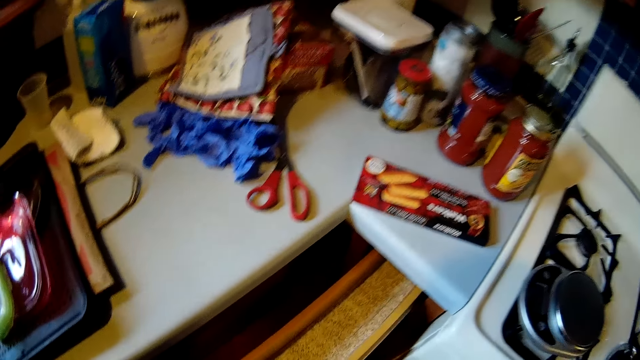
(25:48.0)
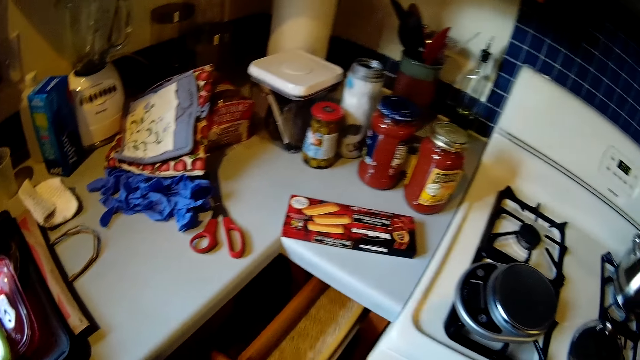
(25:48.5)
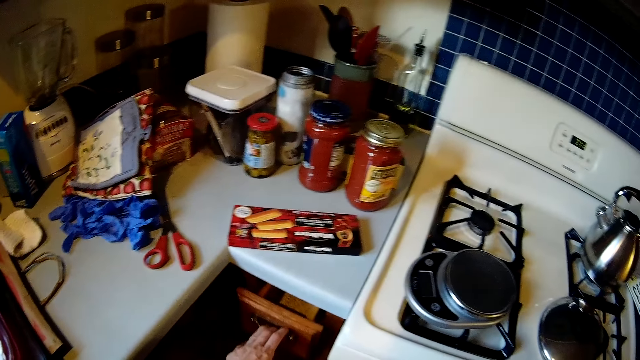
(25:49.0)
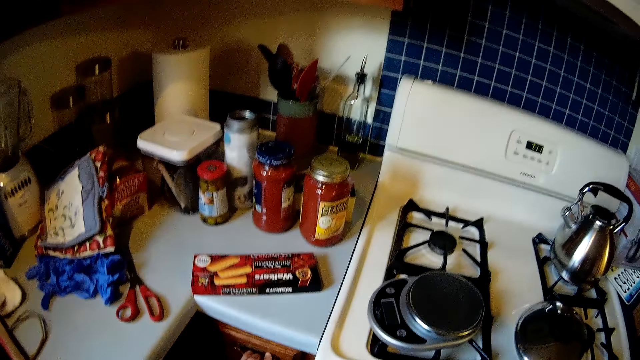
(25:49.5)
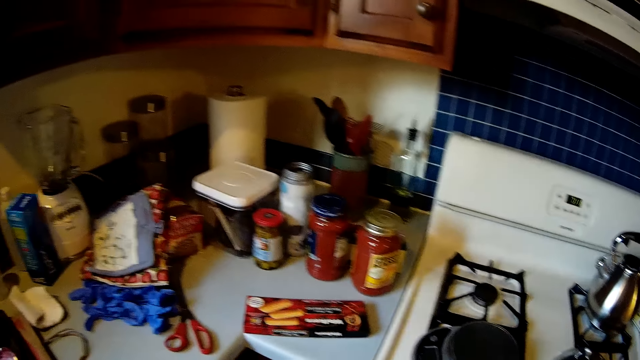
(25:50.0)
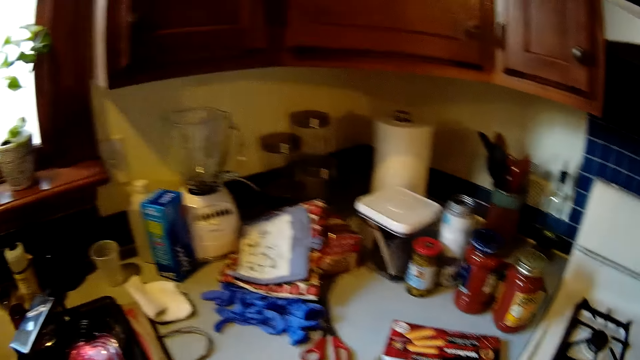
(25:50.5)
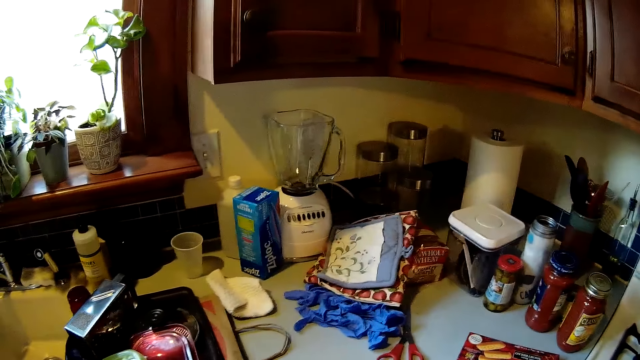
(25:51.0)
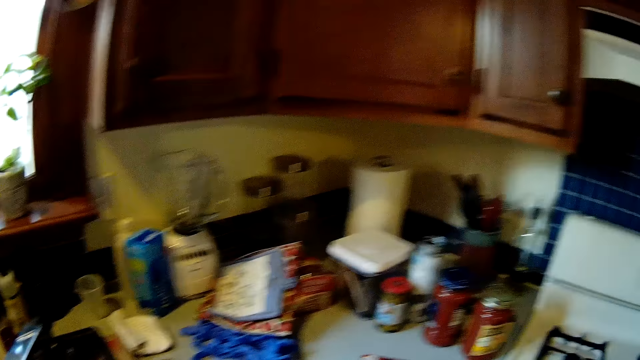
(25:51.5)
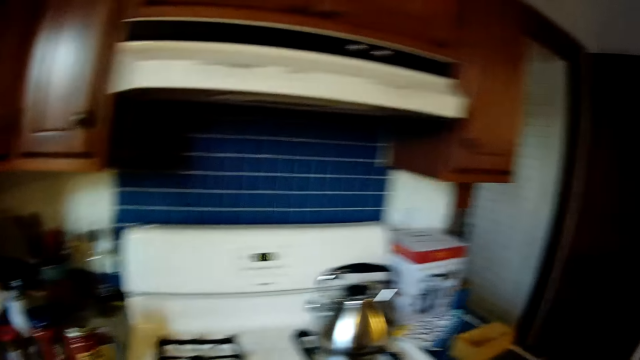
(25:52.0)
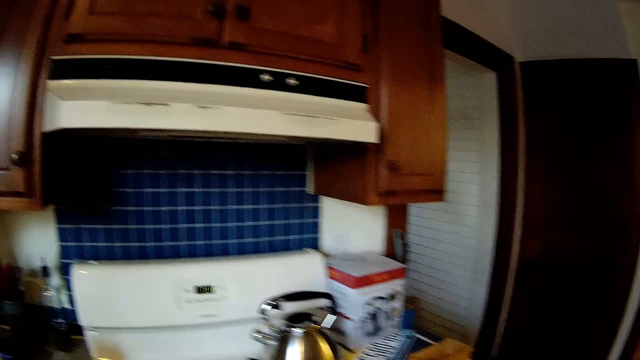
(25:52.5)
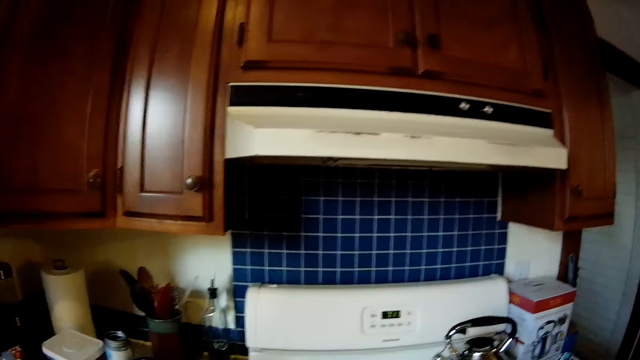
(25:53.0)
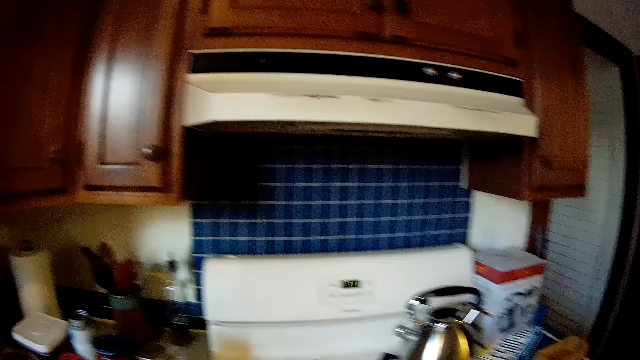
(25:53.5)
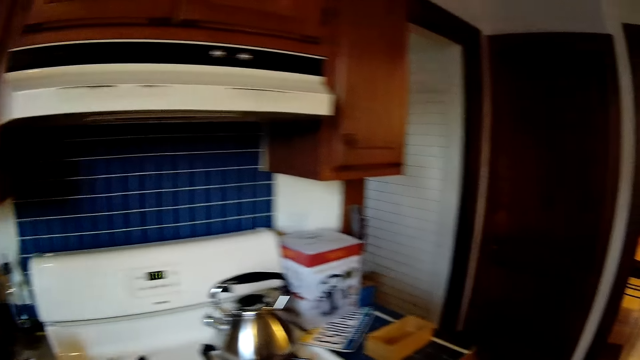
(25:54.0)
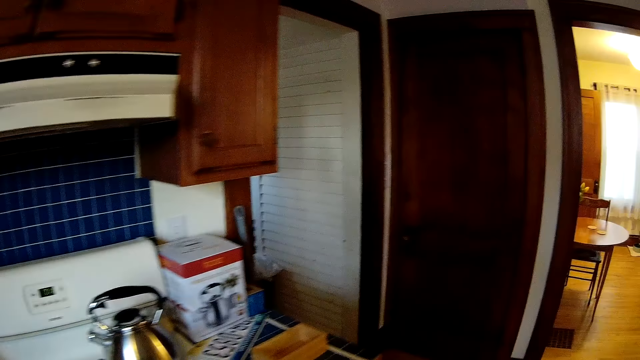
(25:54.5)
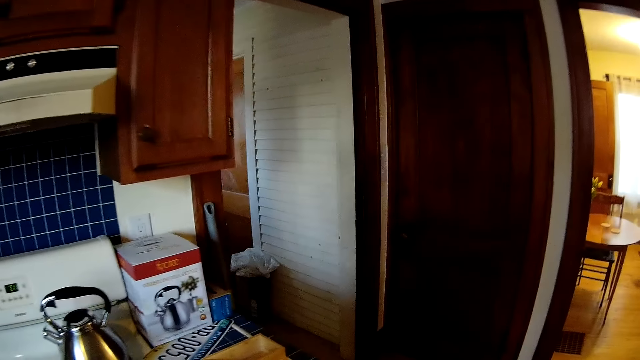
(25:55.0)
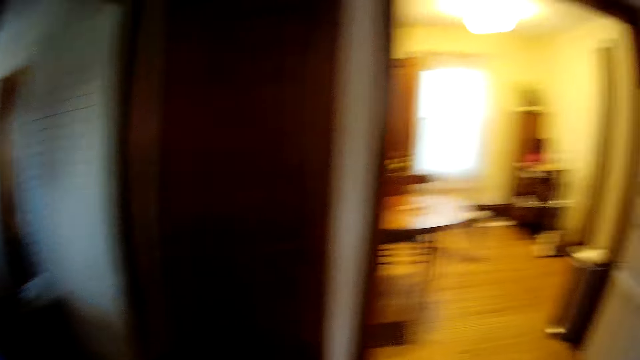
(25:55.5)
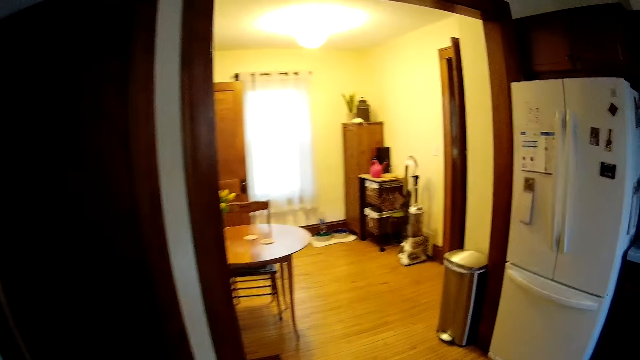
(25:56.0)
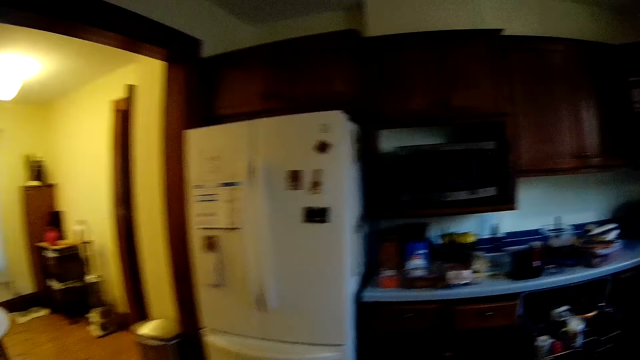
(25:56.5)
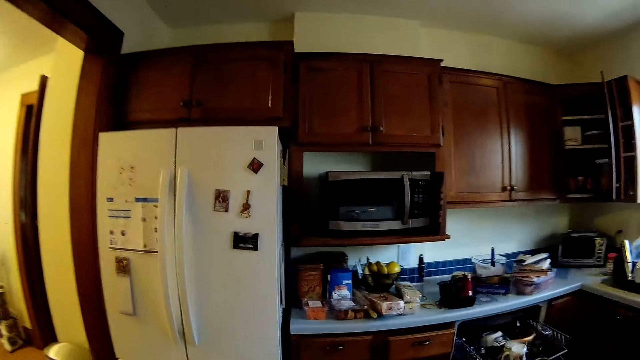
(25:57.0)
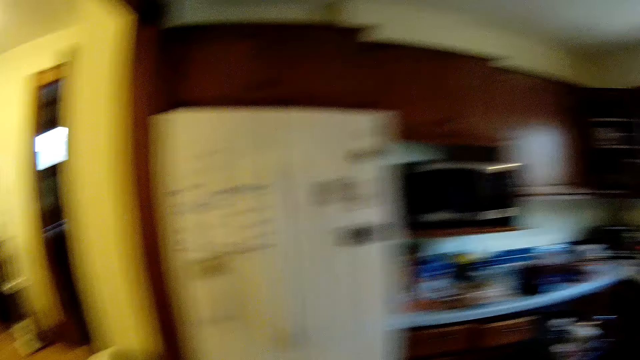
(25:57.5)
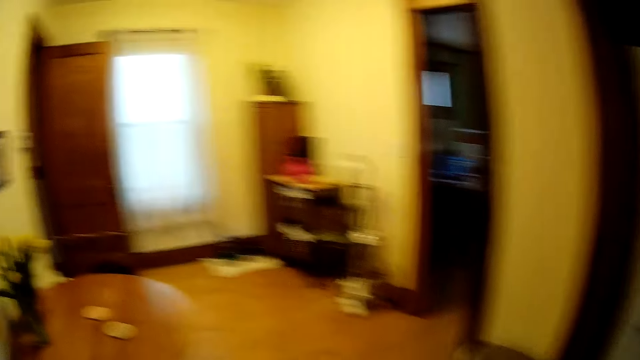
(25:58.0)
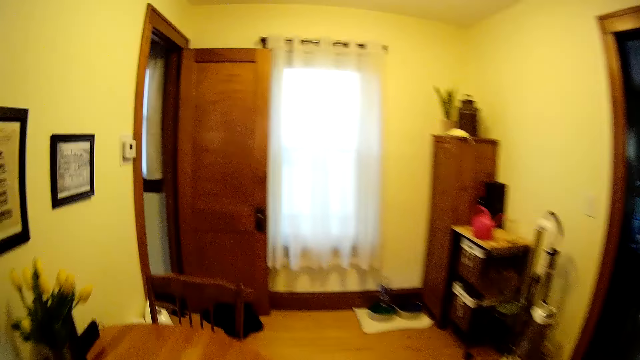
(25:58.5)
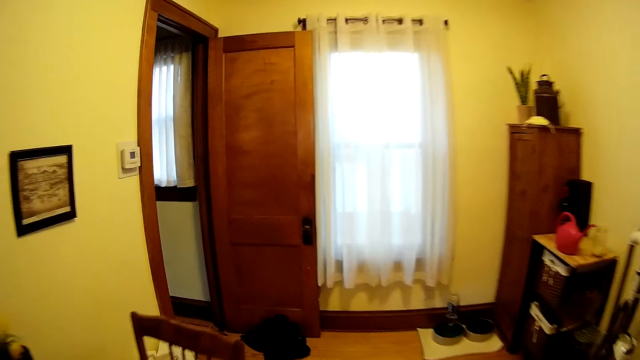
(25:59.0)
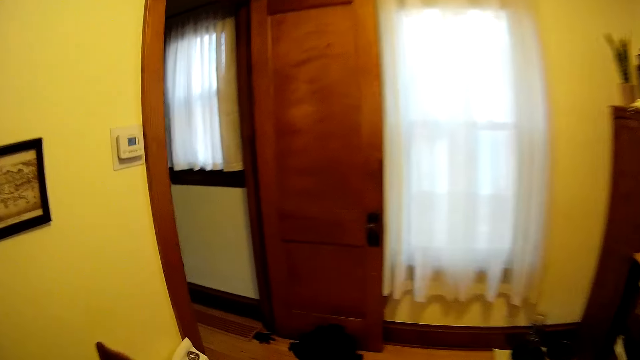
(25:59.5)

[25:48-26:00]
The camera wearer closes the drawer with her left hand. She looks around. She walks towards a staircase.

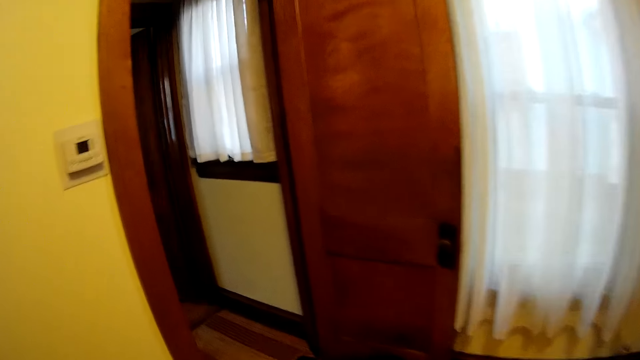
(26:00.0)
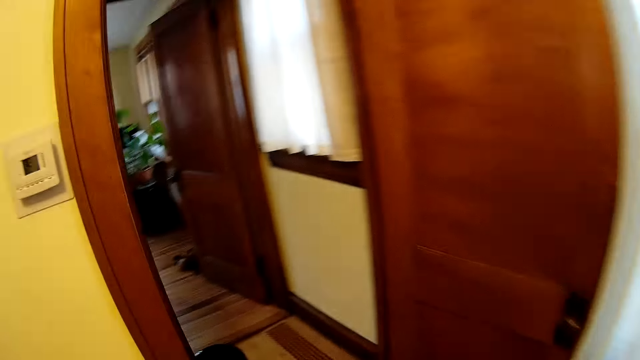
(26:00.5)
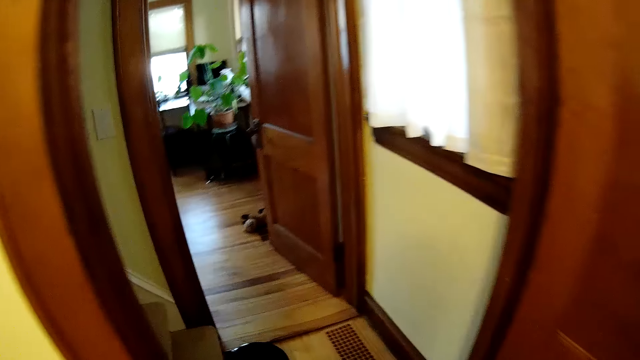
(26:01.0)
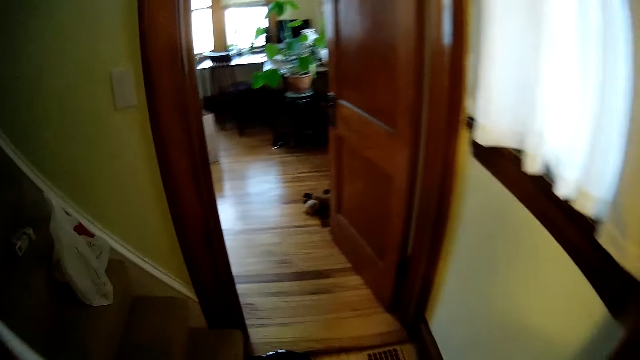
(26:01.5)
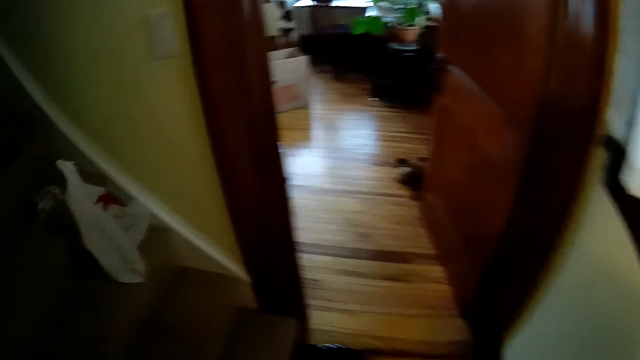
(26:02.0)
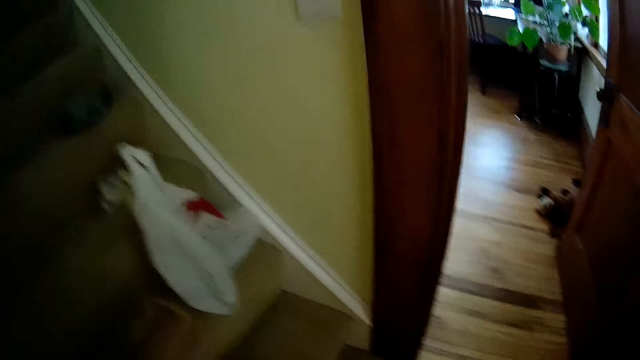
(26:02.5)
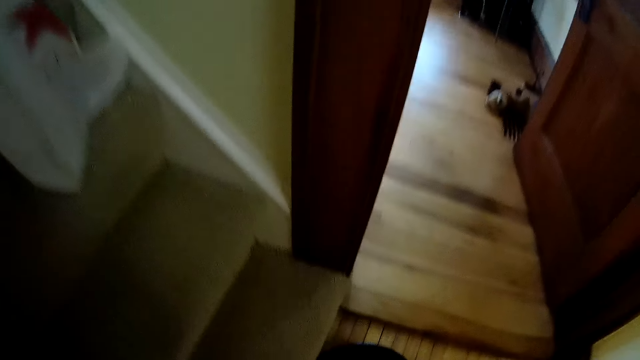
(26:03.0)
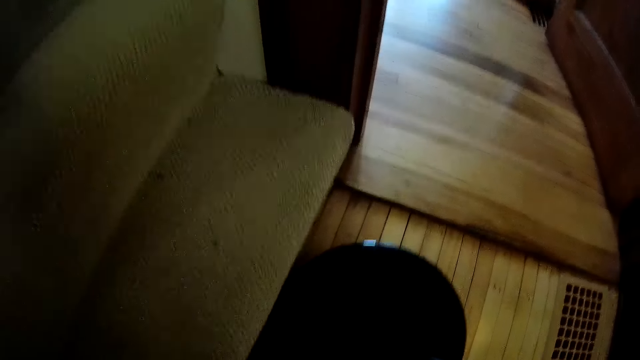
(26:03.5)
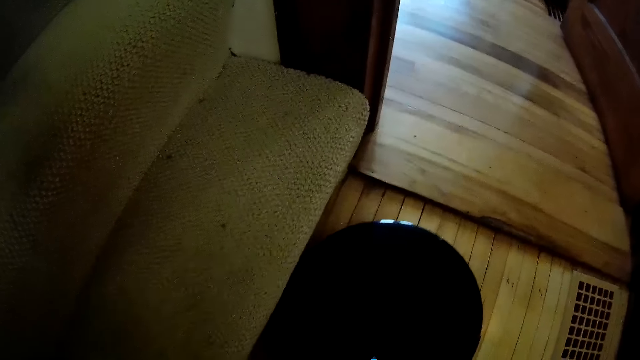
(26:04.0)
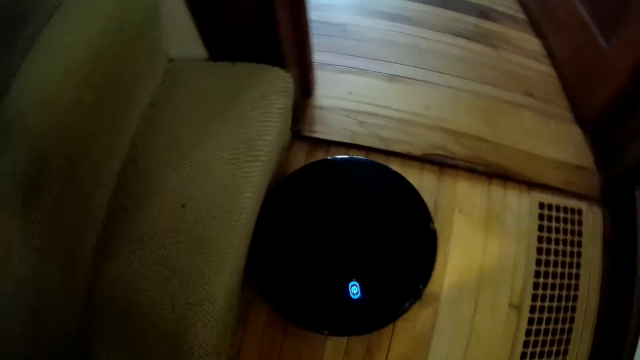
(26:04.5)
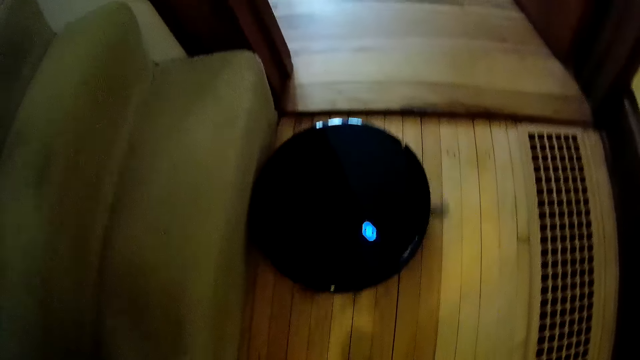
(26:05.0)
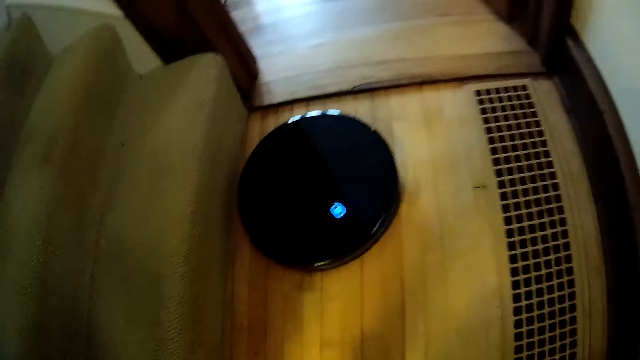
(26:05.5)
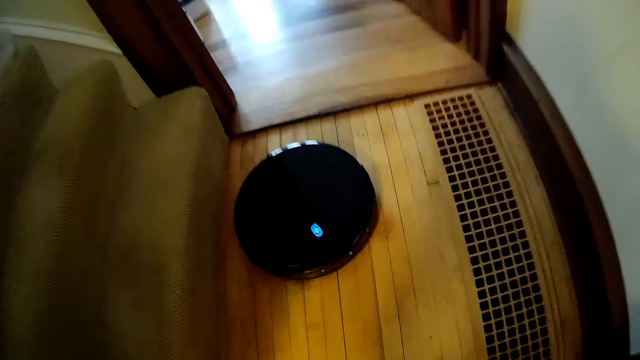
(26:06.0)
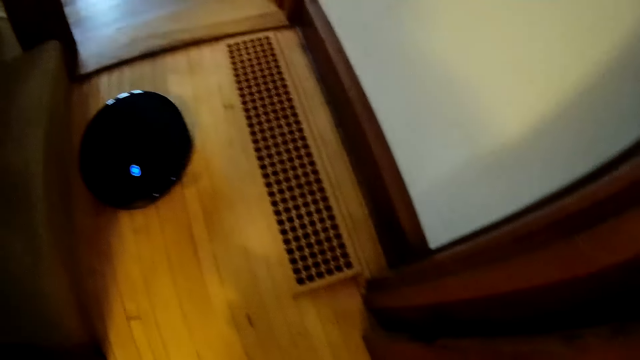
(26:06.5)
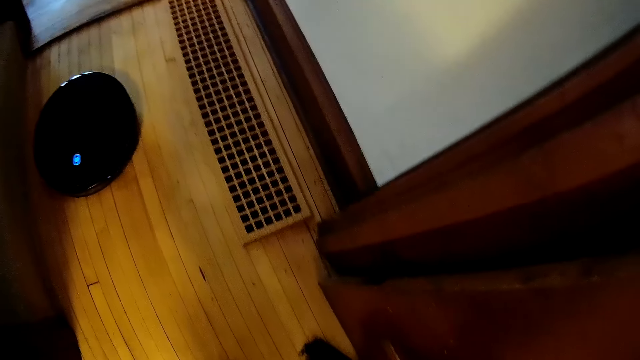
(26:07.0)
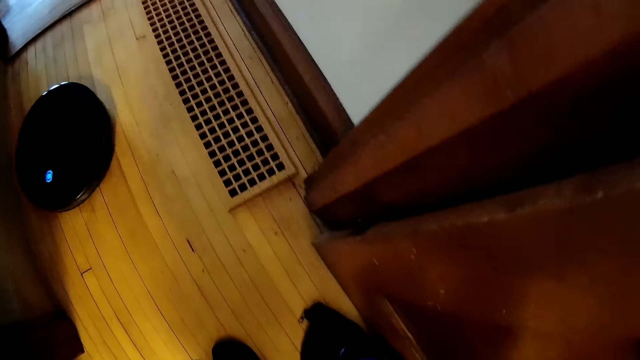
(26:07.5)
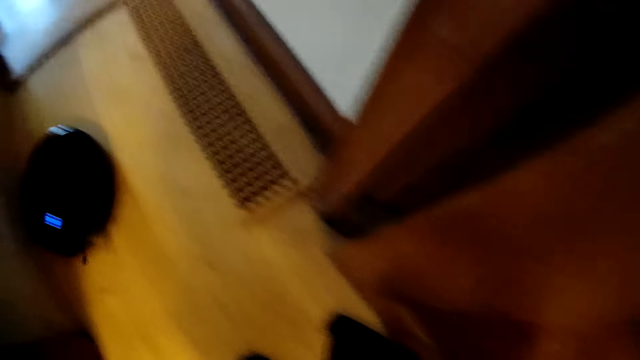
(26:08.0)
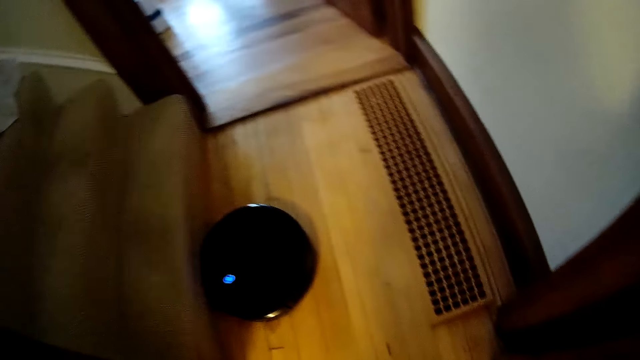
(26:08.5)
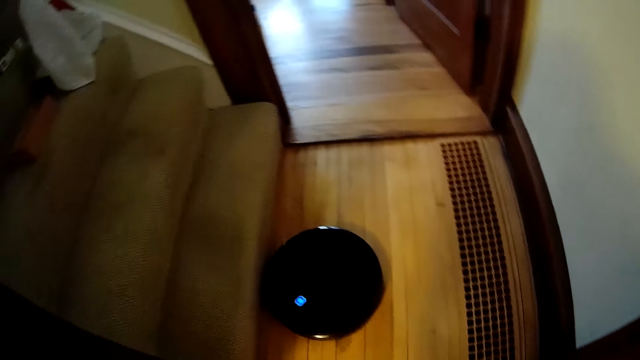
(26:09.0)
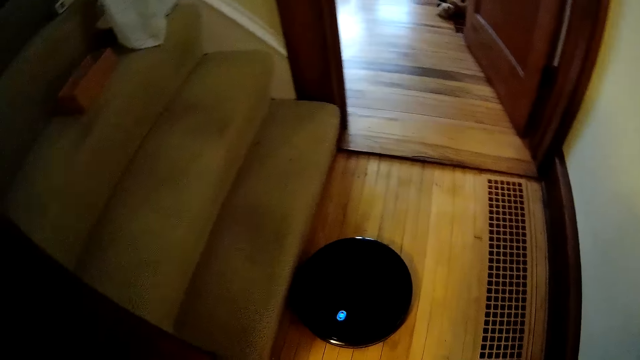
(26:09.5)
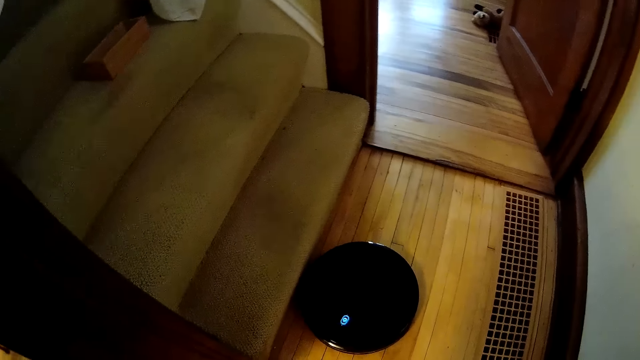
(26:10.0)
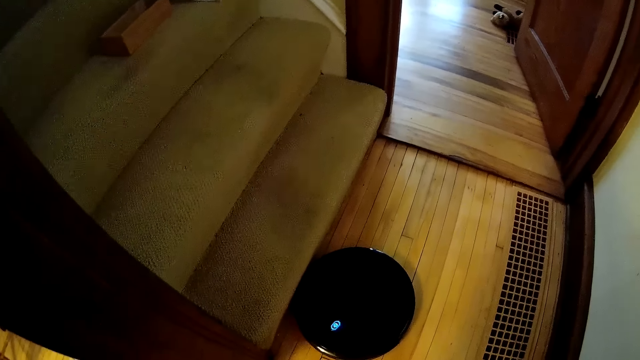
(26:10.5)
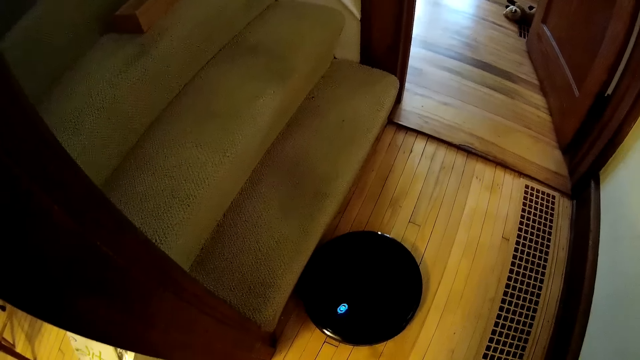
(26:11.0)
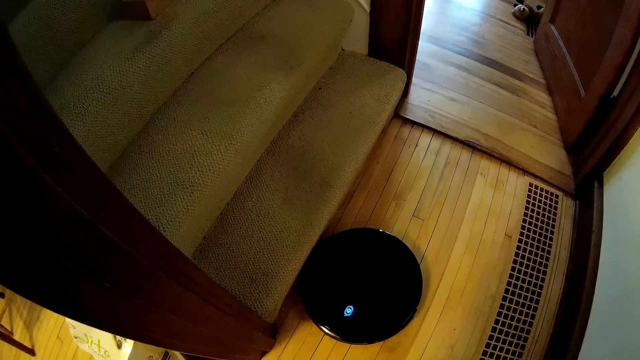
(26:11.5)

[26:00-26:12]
The camera wearer touches the robotic cleaner. She operates a vacuum cleaner with her right hand. She looks around.
